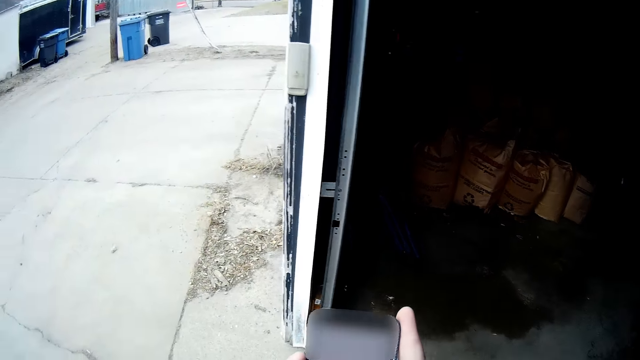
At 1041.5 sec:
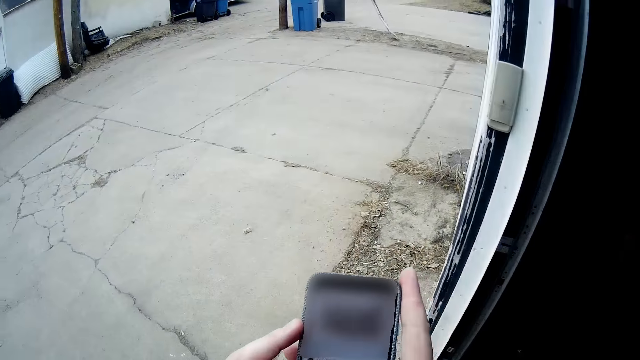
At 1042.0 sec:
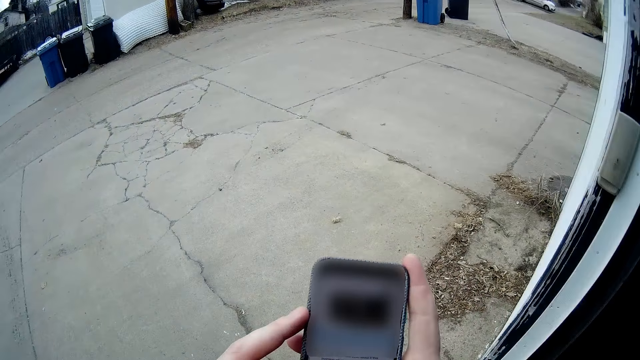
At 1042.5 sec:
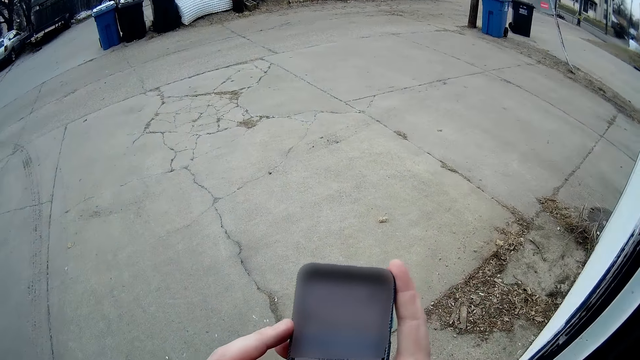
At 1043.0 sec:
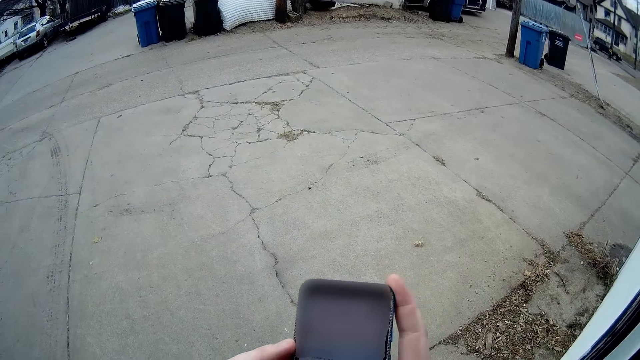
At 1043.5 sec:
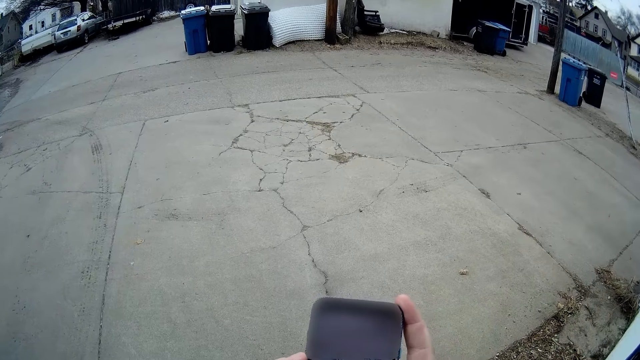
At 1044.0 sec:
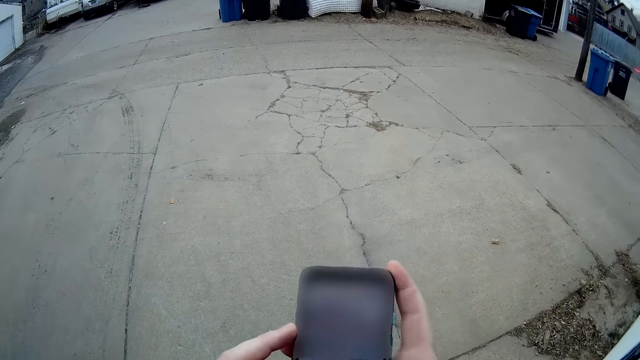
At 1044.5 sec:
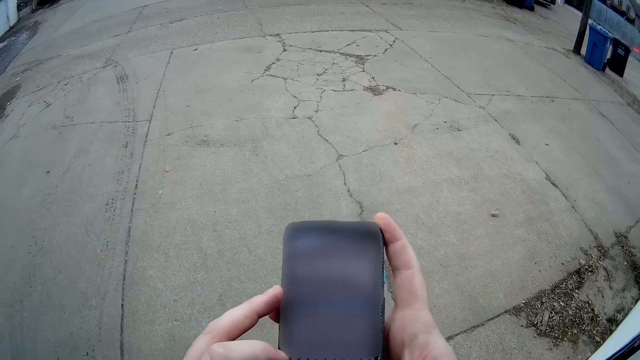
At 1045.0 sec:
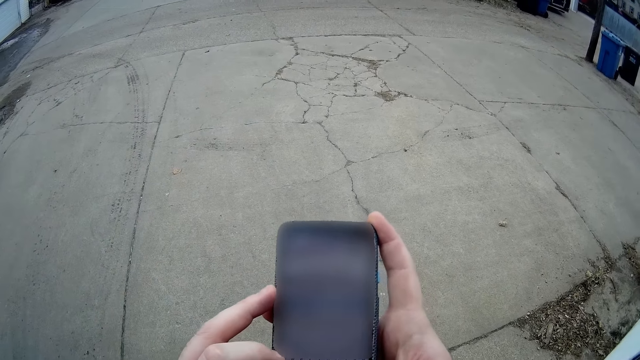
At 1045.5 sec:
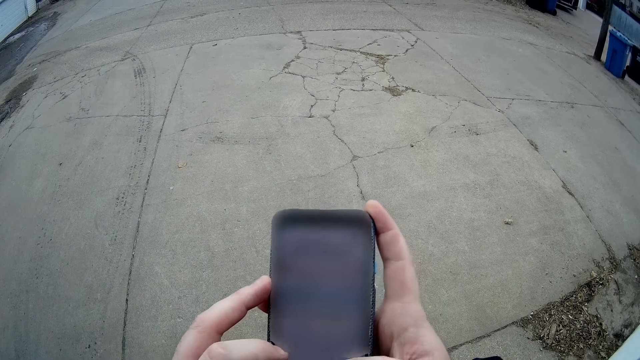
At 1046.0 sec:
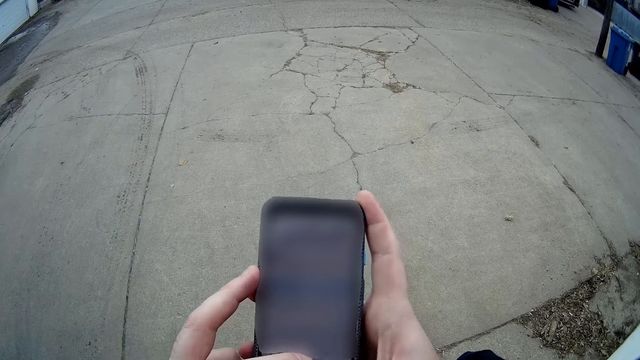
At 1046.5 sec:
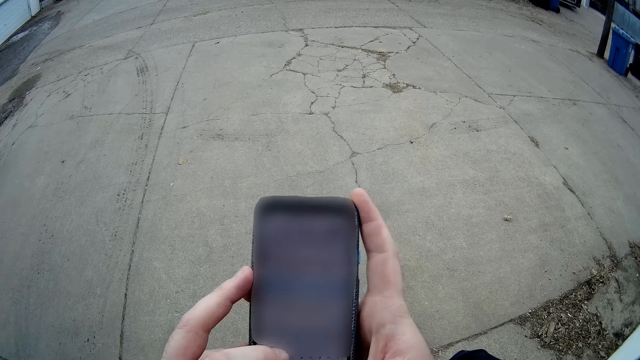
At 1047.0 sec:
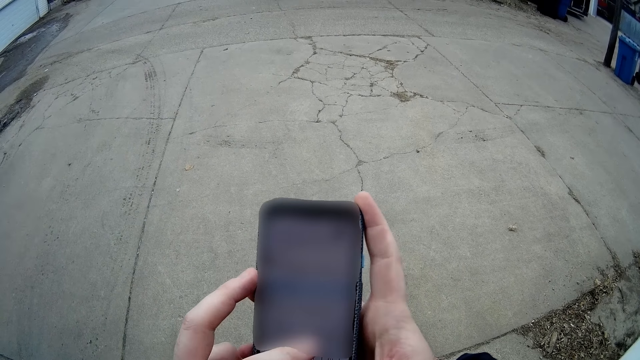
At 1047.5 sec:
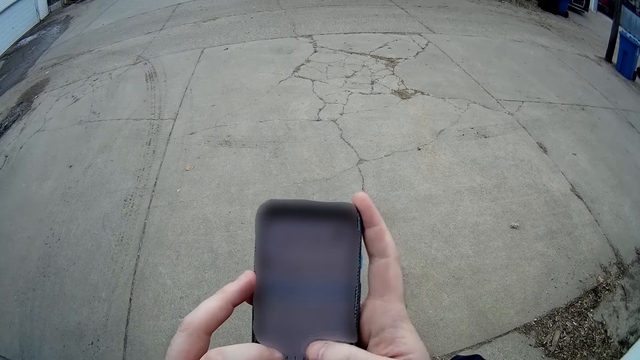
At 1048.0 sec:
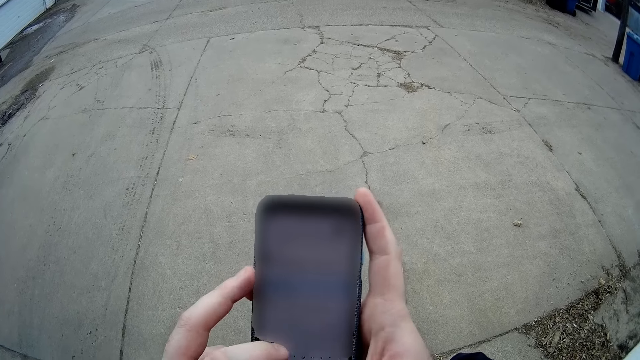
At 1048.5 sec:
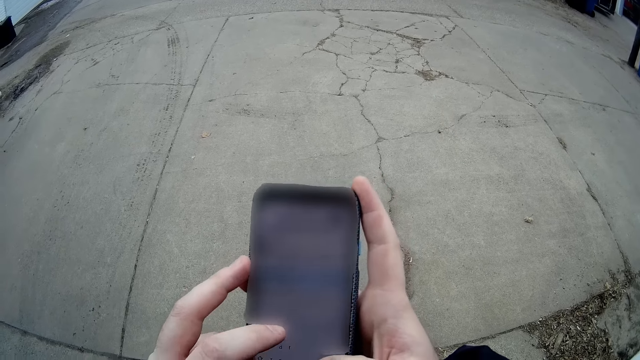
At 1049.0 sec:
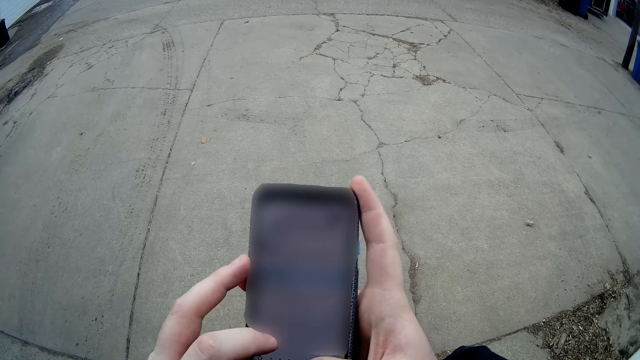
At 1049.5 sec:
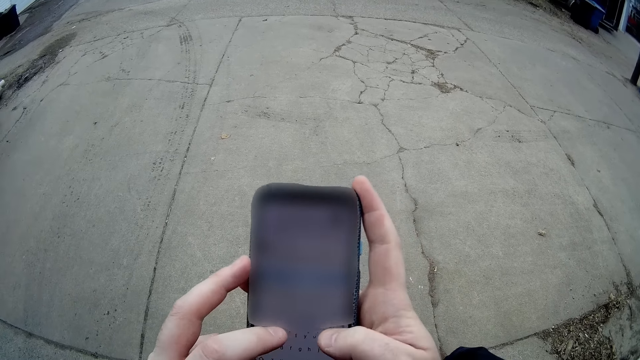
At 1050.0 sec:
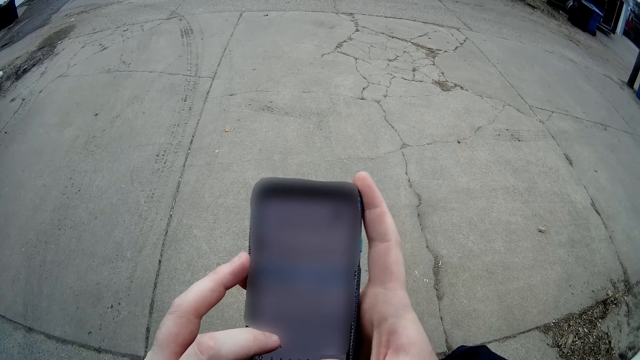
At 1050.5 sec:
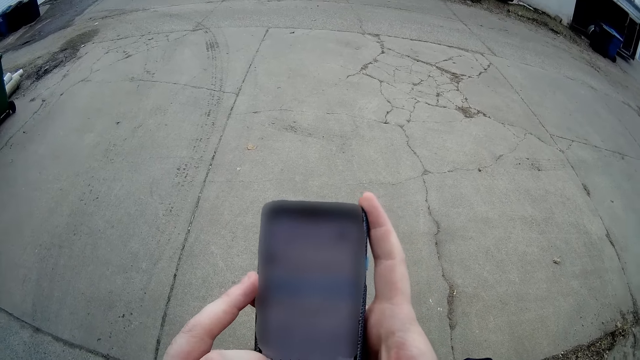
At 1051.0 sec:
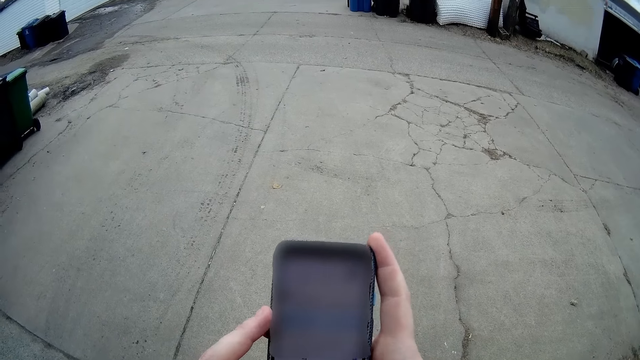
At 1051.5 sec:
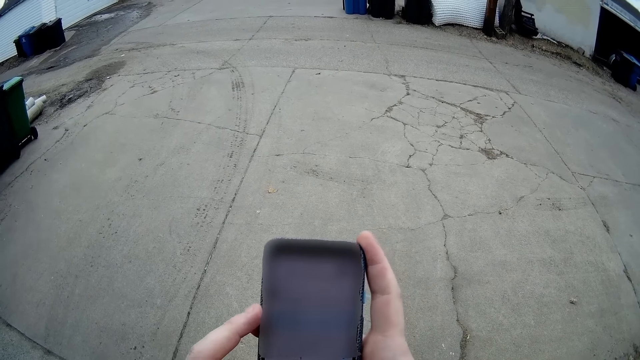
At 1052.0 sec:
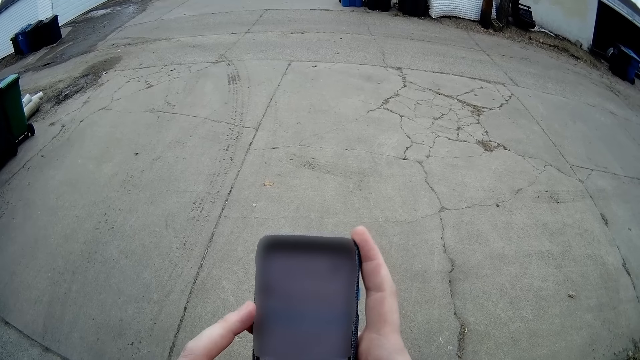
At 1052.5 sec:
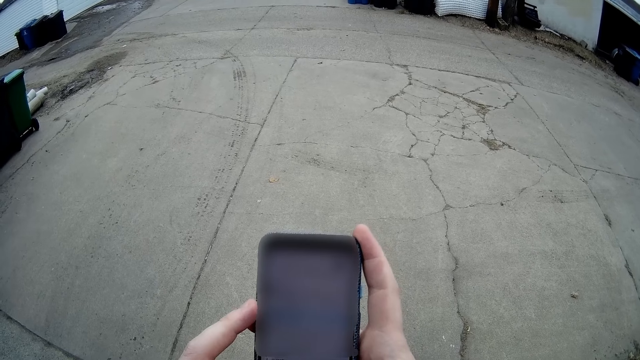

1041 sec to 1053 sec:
The camera wearer turns around. They stop walking. They look at the phone. They operate the phone.

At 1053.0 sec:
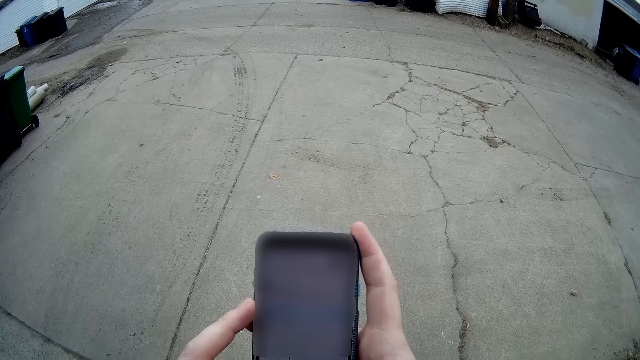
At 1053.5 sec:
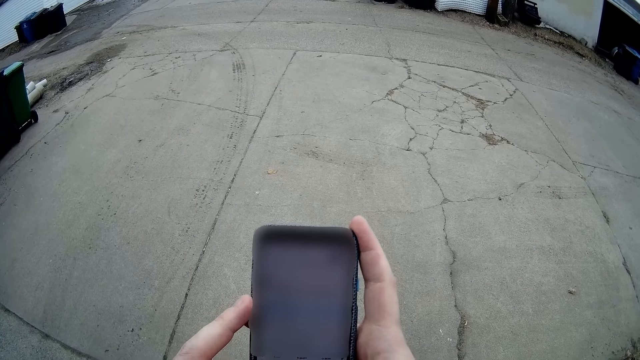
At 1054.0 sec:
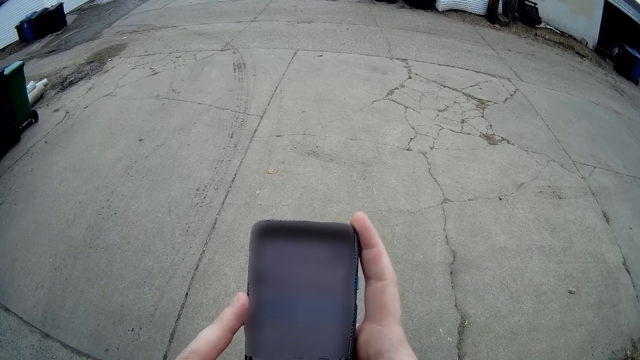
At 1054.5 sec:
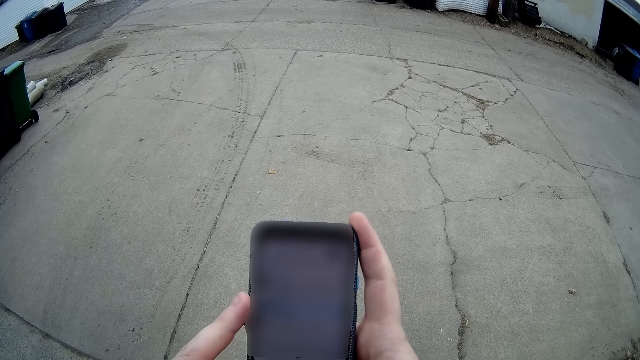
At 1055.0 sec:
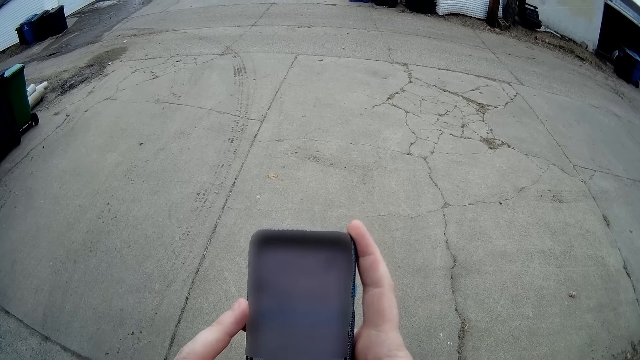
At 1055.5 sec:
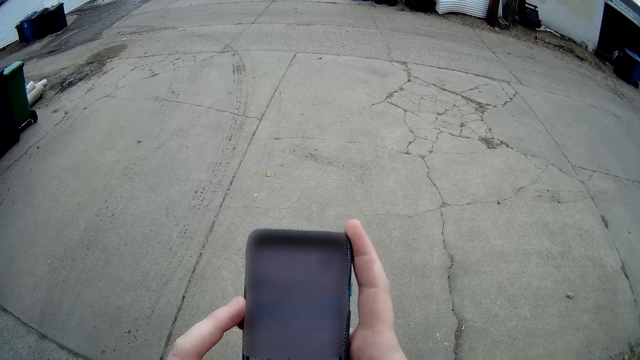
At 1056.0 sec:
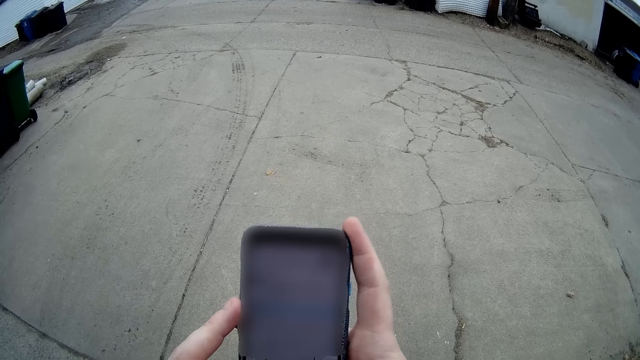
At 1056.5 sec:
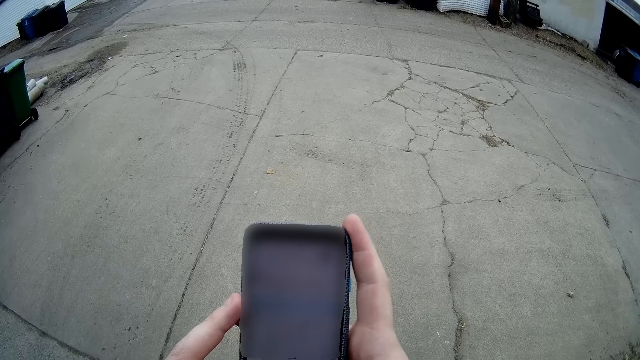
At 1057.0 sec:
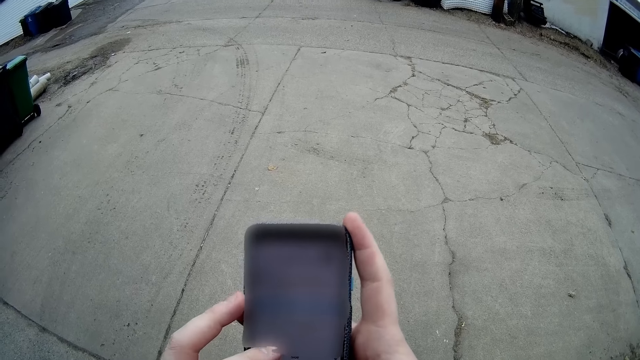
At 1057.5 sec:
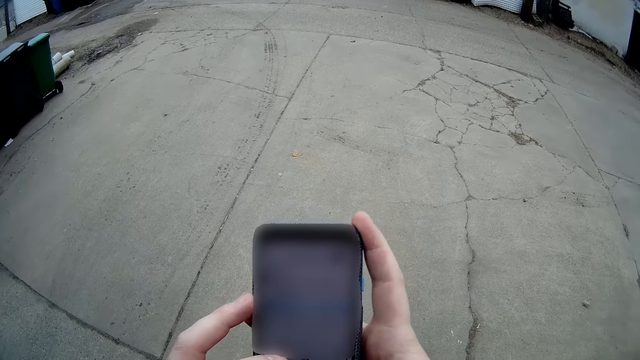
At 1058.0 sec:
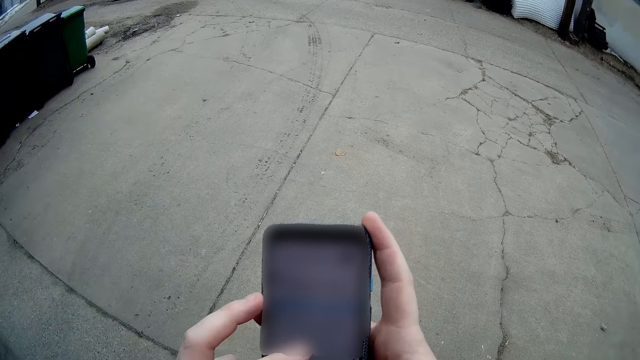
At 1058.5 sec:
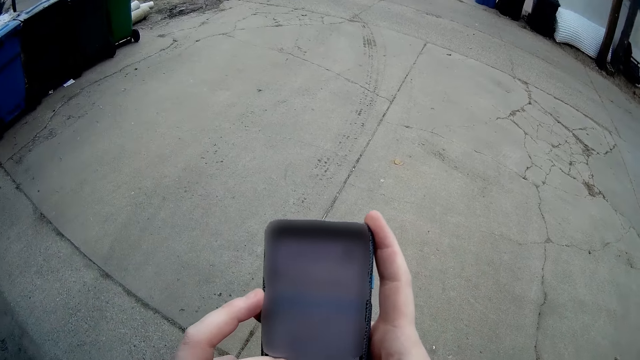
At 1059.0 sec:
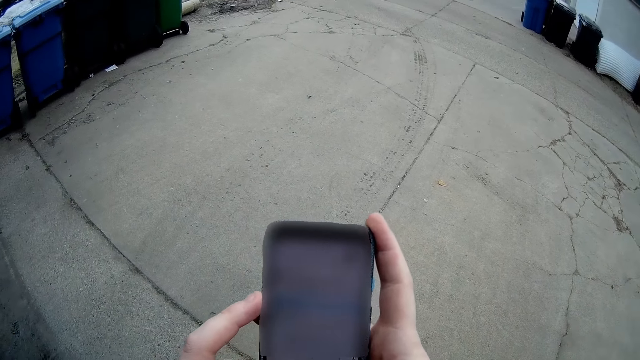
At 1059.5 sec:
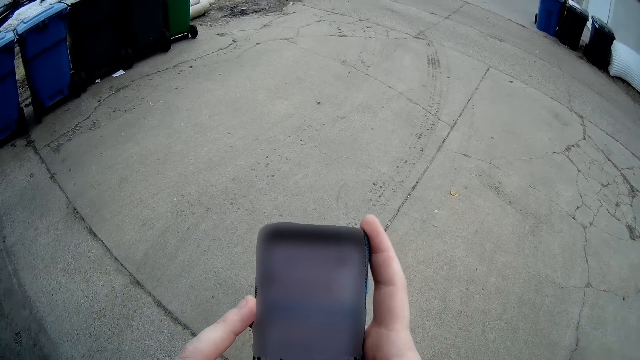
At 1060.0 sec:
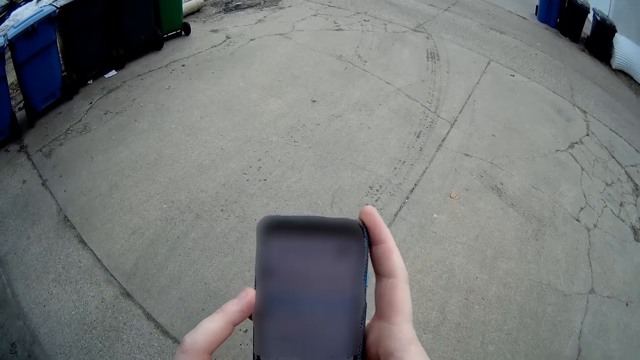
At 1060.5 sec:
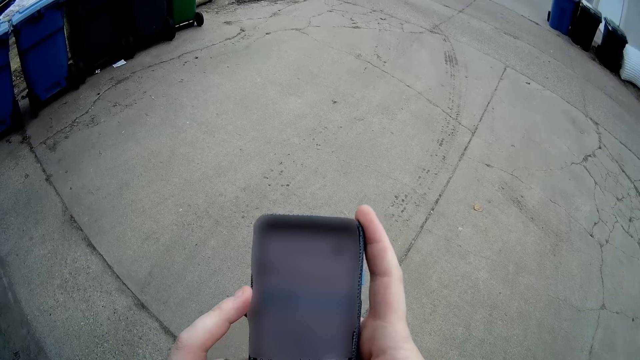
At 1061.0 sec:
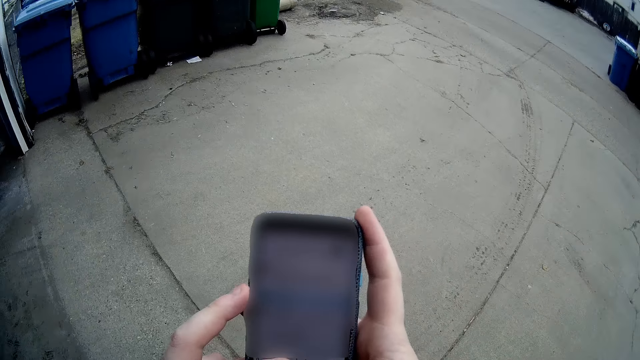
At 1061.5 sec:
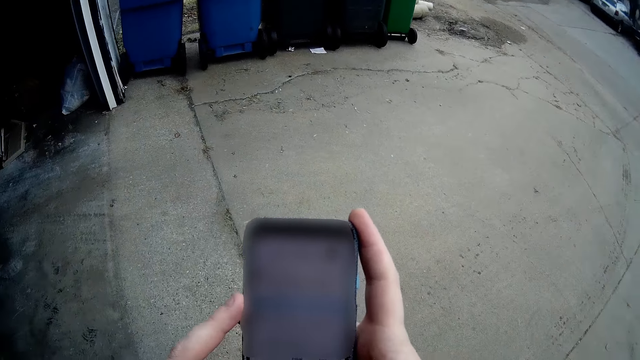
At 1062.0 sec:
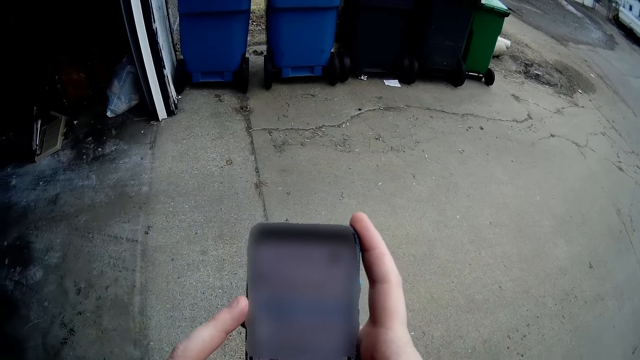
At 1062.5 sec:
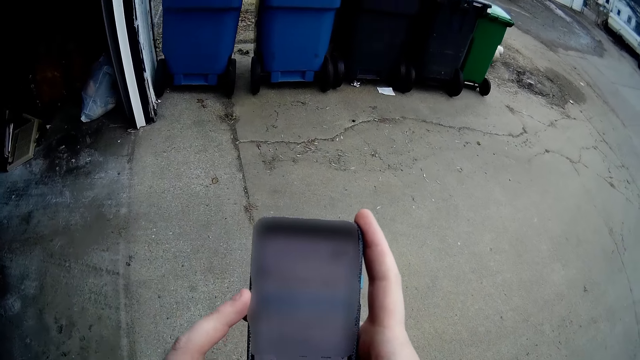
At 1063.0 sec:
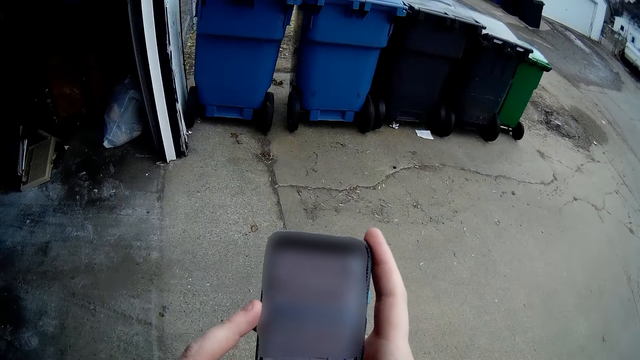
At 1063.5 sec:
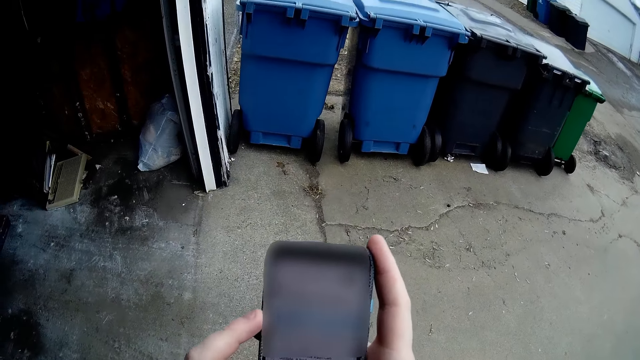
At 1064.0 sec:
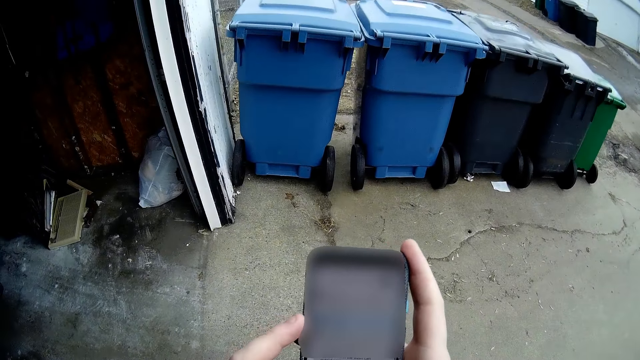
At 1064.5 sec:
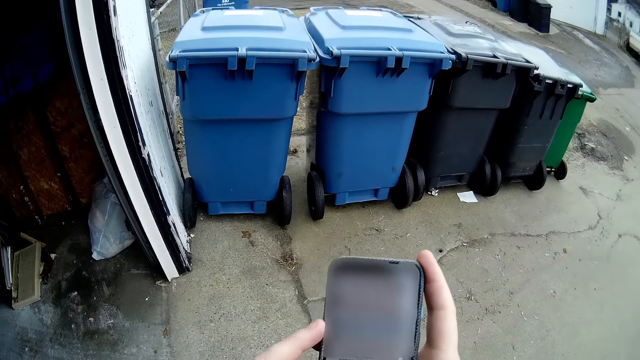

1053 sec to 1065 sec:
The camera wearer turns around. They walk towards the dustbin.
